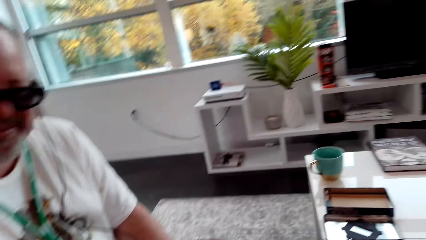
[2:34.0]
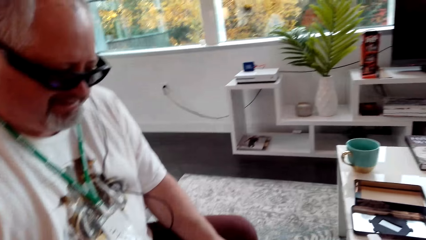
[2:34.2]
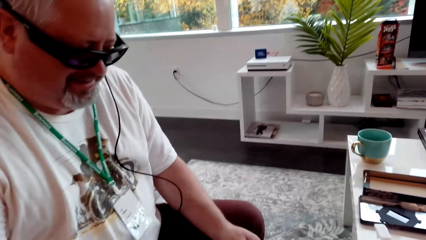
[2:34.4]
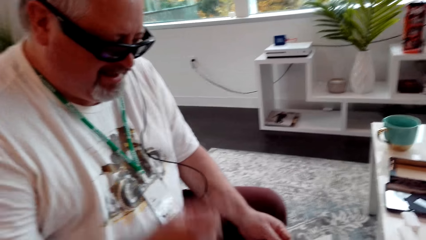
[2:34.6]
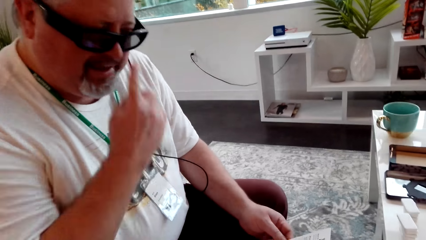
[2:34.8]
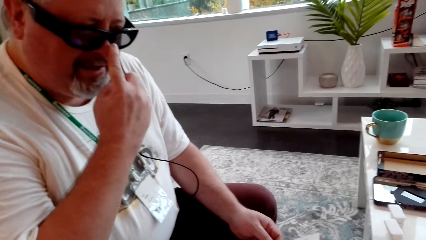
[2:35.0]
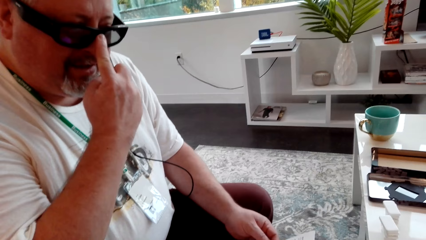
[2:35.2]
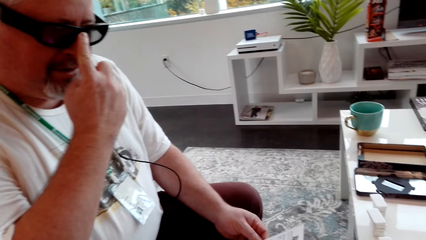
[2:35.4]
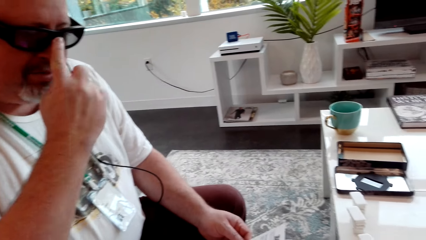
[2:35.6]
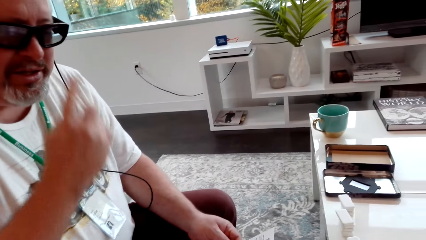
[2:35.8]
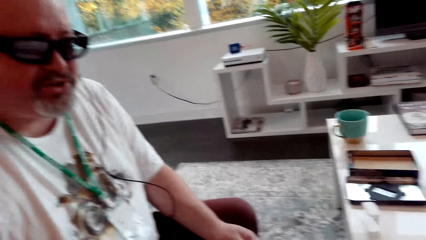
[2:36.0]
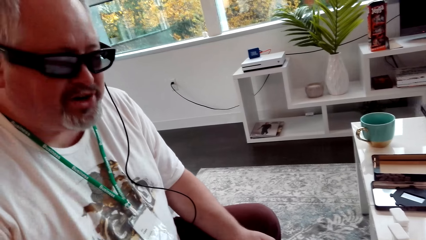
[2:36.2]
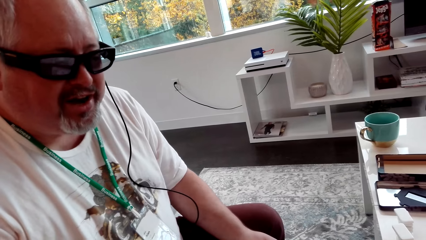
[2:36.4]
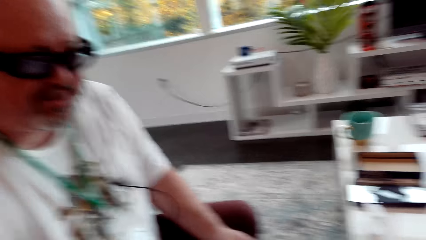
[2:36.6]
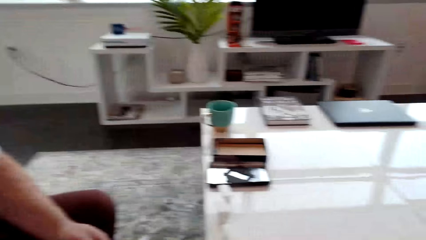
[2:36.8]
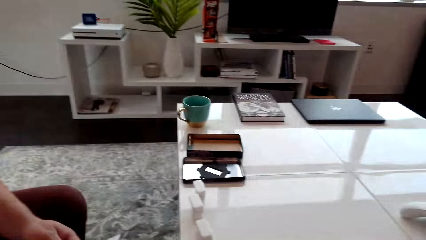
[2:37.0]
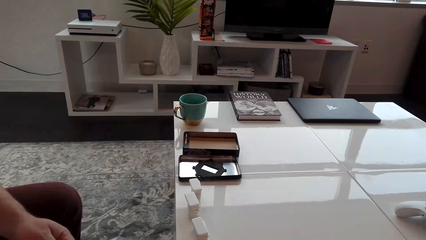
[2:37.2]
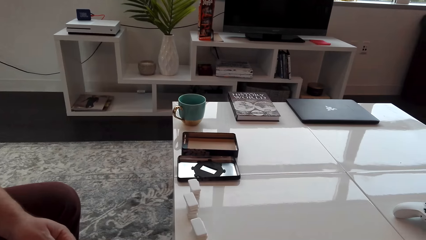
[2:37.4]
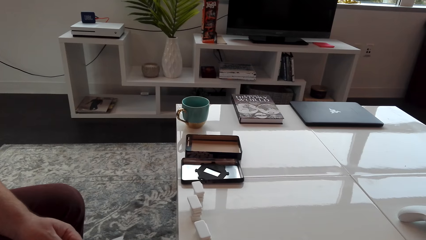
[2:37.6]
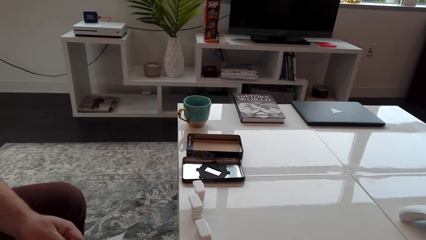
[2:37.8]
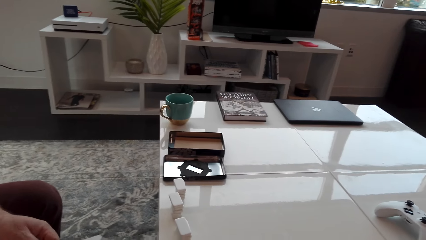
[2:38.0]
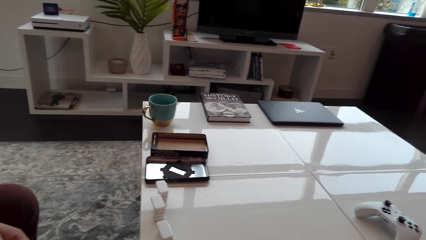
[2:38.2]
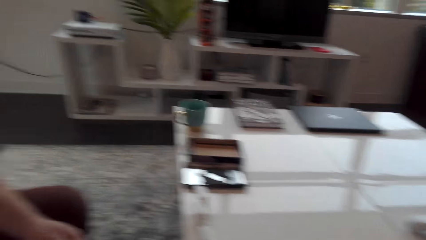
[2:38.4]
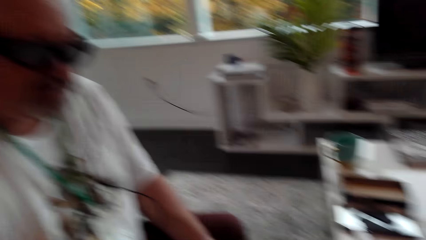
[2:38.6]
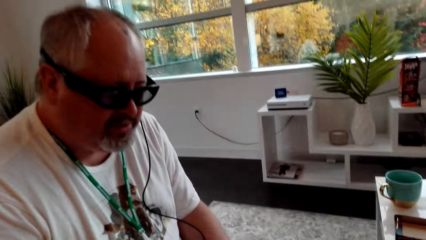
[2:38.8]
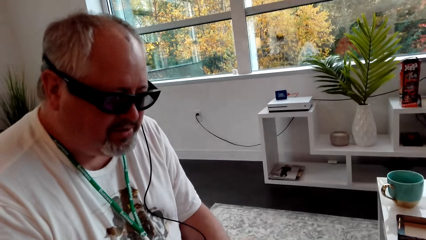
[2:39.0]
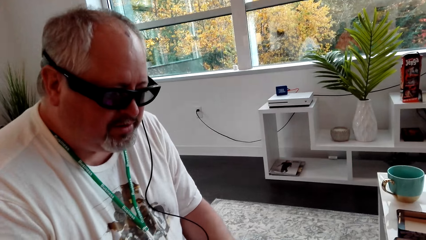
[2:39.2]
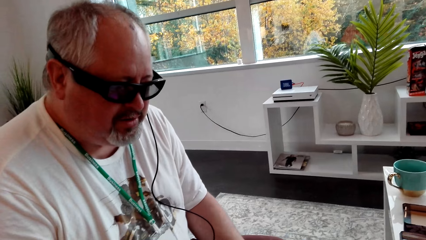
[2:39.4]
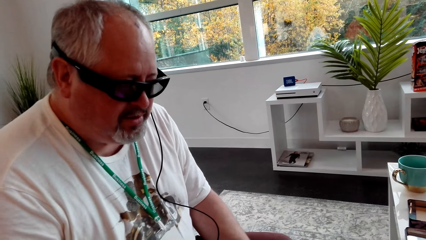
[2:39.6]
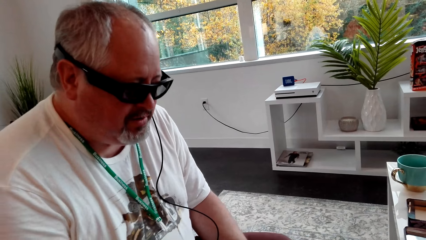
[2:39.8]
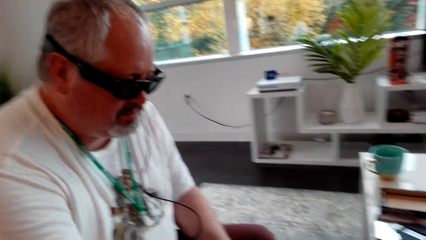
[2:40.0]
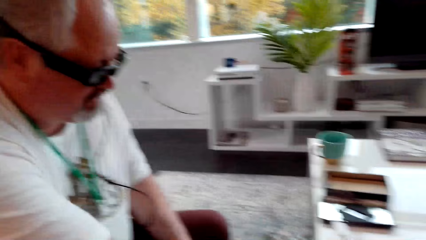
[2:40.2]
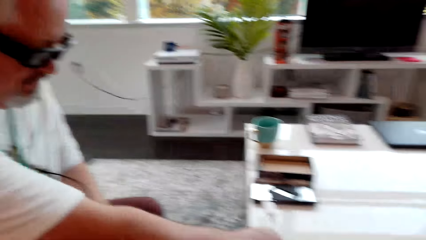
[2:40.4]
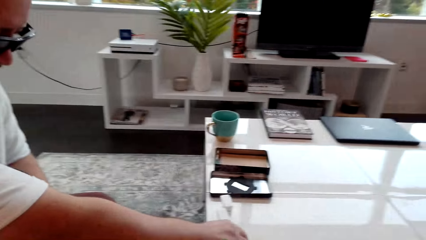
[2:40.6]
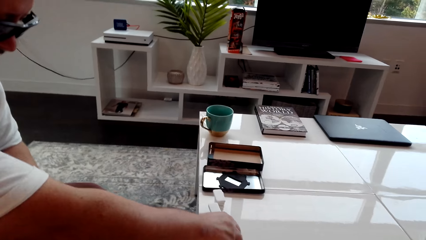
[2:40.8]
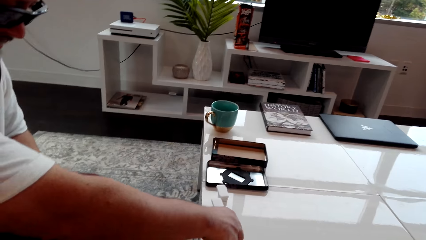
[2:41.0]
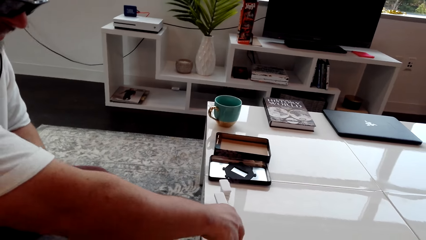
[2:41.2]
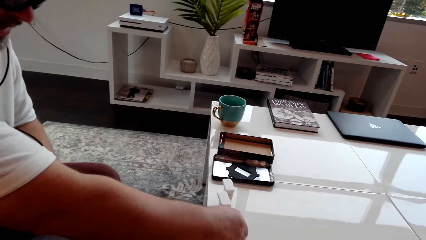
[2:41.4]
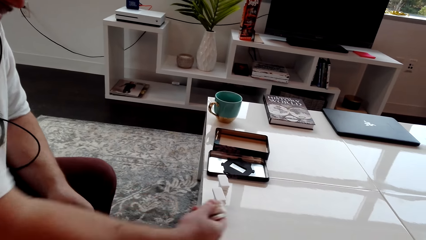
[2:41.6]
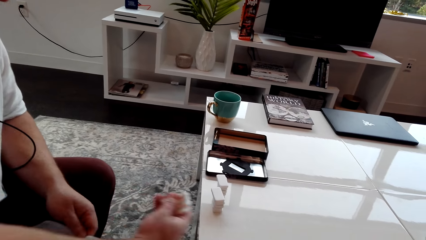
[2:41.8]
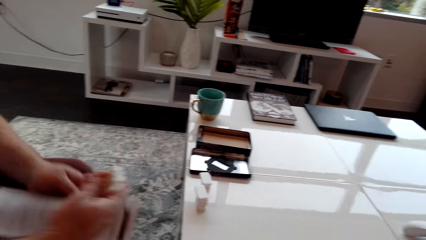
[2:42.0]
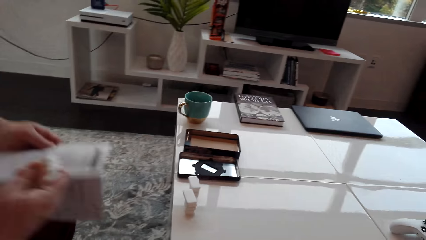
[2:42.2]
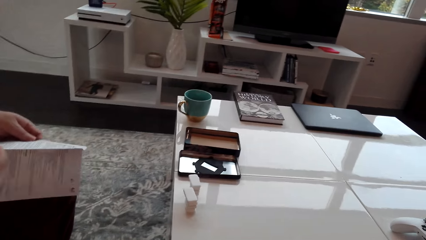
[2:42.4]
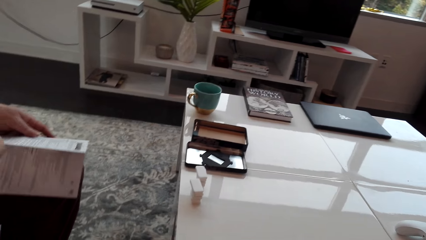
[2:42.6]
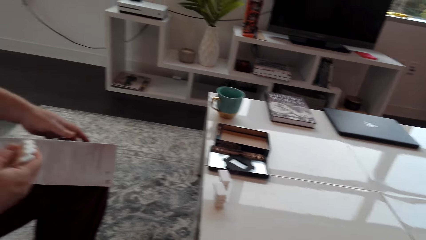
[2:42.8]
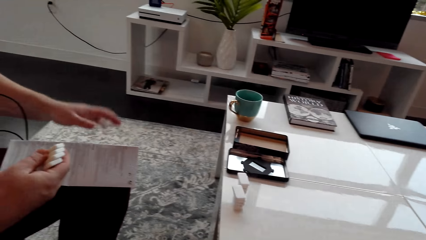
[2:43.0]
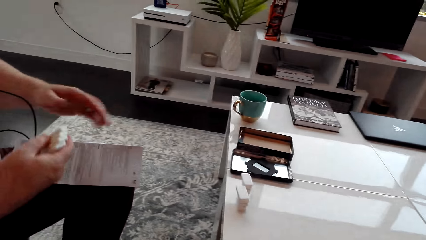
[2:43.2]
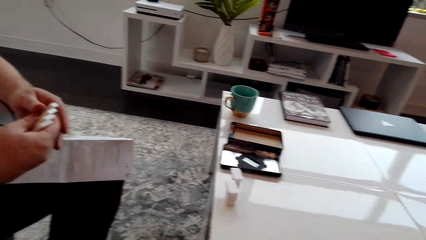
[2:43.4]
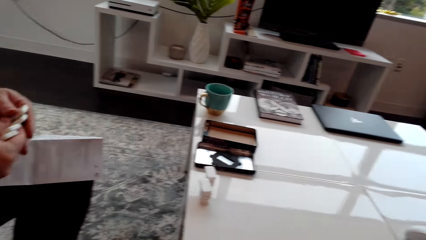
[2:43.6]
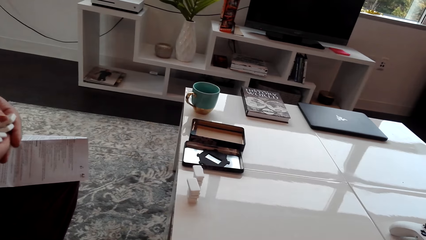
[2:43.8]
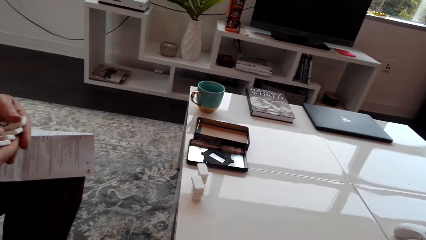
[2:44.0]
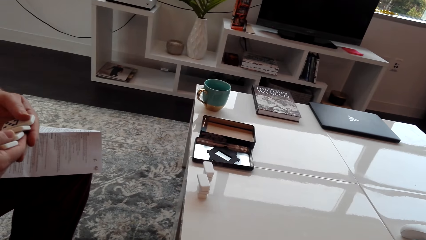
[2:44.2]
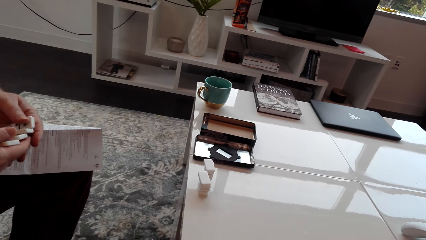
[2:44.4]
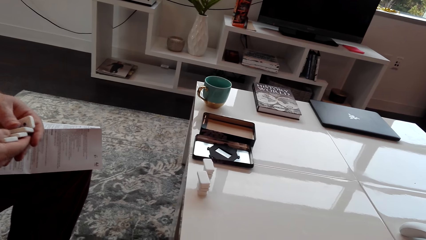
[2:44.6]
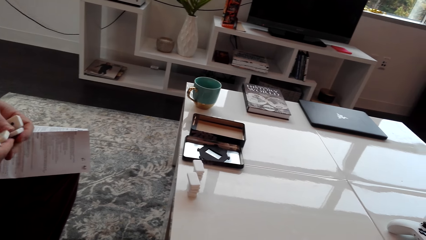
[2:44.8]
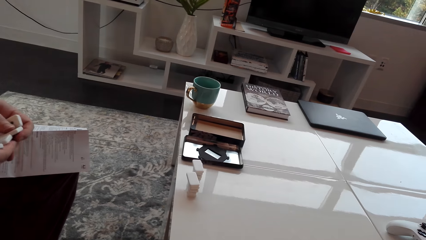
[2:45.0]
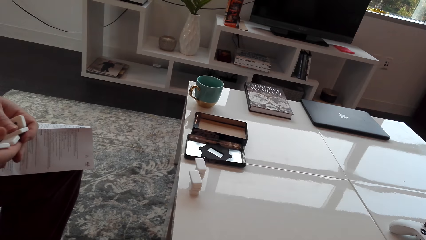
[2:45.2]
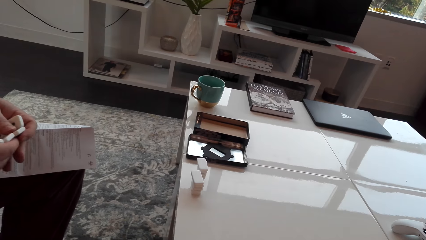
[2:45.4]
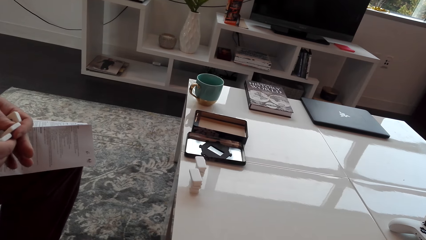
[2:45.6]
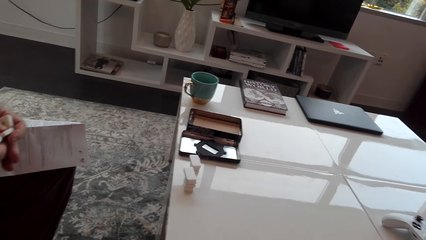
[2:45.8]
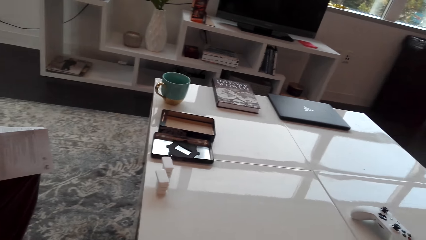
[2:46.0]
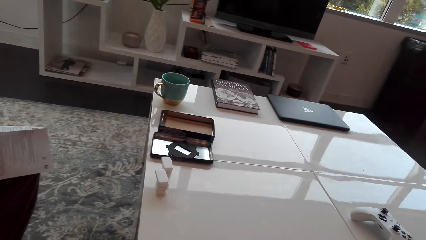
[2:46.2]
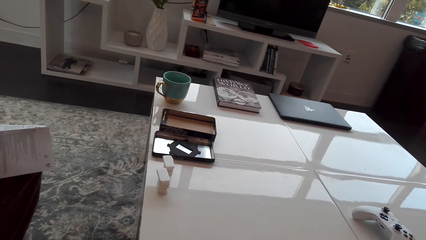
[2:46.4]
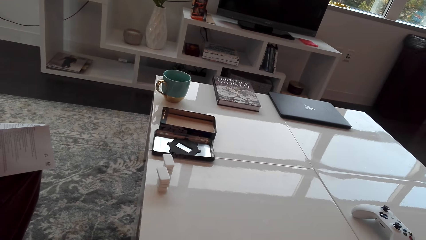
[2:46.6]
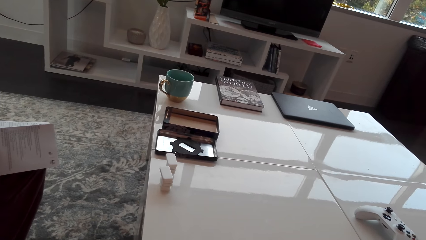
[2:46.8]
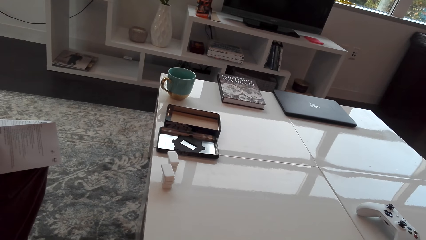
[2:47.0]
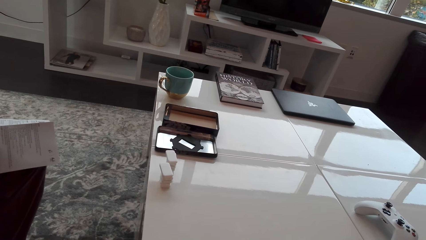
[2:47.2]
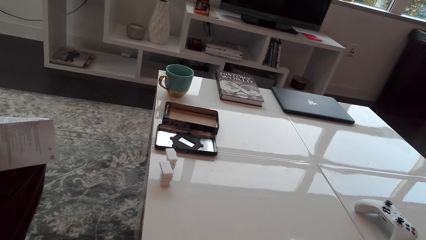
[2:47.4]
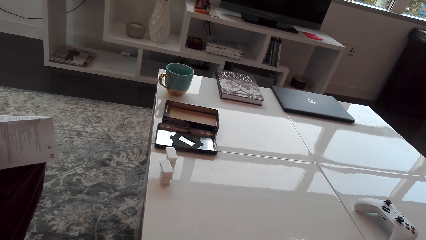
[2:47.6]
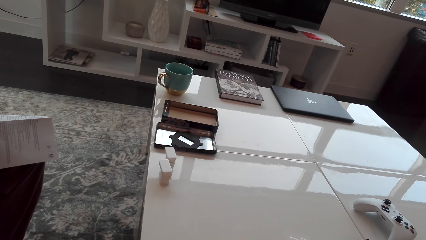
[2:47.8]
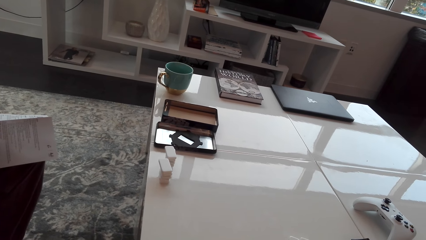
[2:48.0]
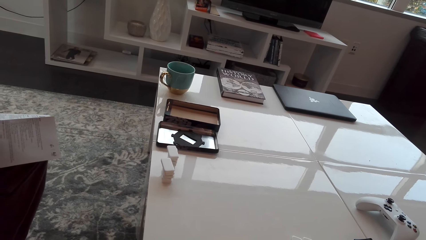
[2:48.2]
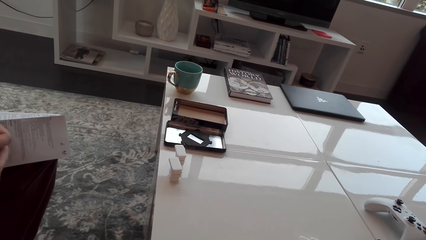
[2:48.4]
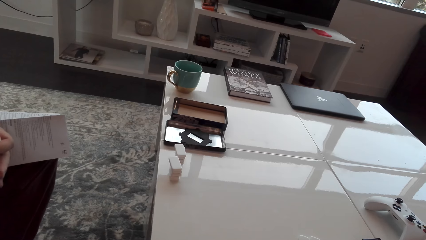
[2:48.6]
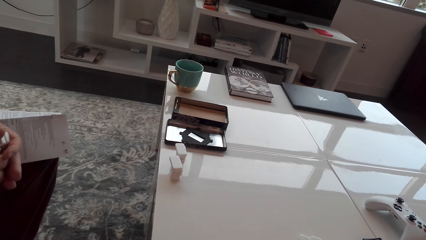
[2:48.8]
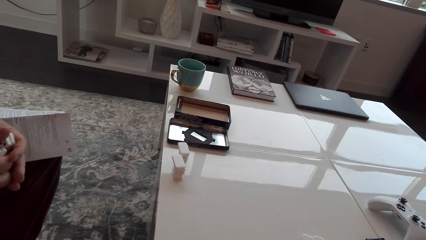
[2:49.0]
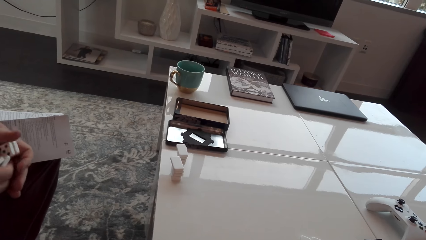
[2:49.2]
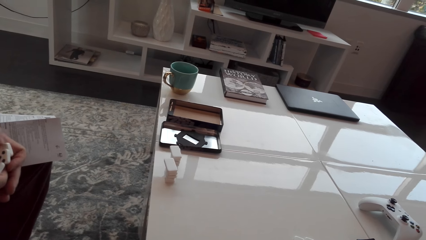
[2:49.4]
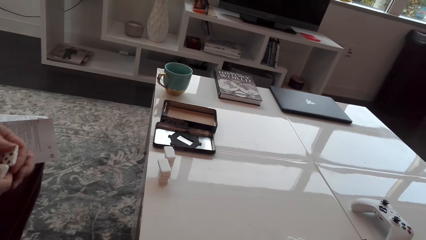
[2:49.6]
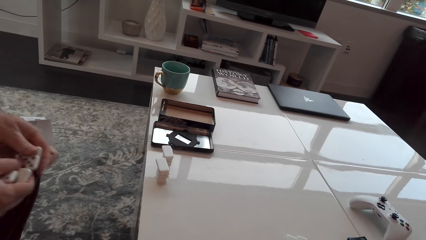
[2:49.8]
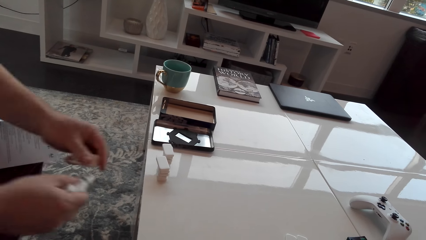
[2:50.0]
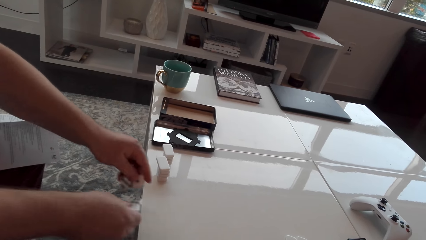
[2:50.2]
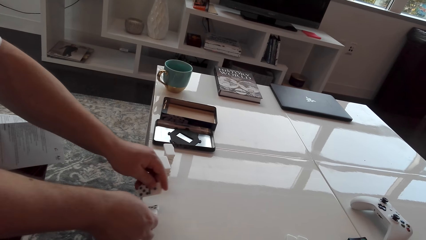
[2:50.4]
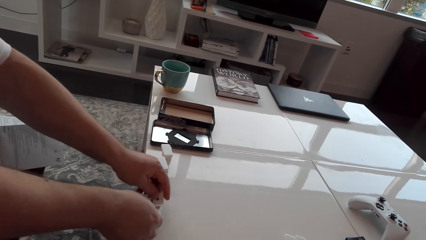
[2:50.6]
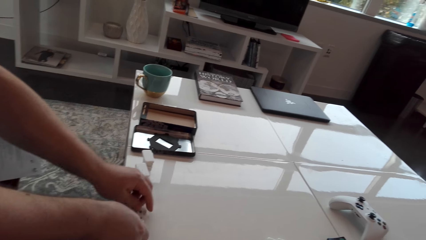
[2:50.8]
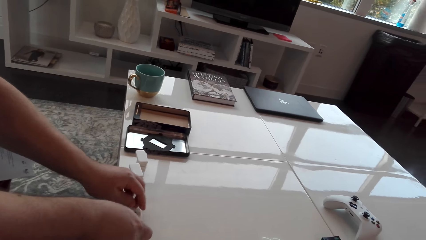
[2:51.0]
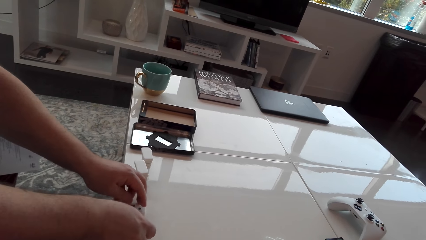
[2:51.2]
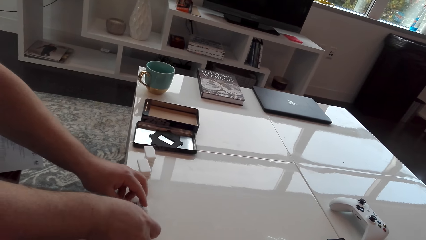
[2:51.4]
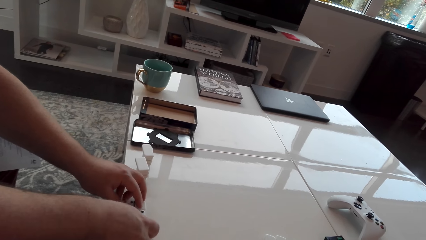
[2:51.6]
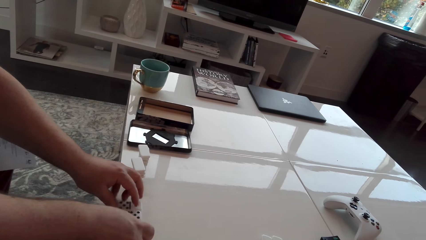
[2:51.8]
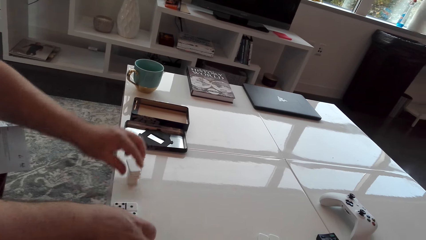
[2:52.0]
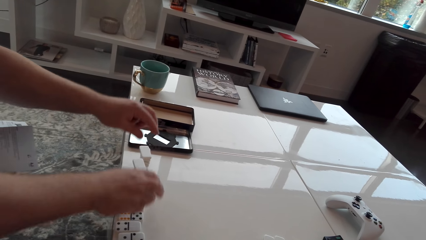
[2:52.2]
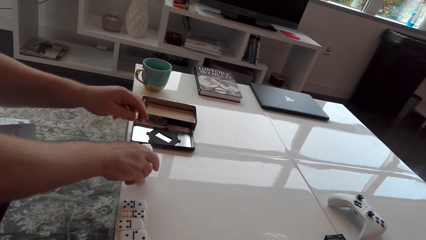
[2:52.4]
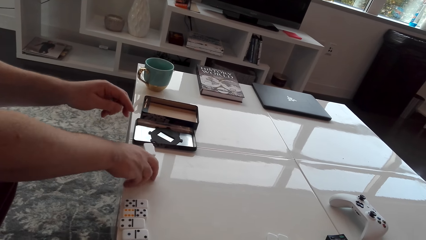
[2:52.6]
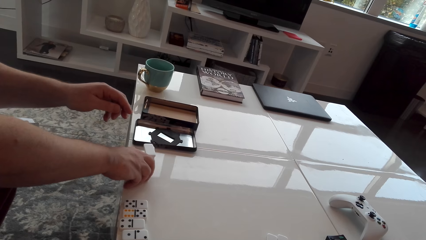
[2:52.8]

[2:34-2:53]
A man touches the eye glasses. The man picks up the dice or a cube. The man holds the cubes. The camera wearer looks around. The man arranges the dice on the table.
